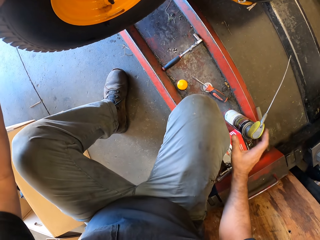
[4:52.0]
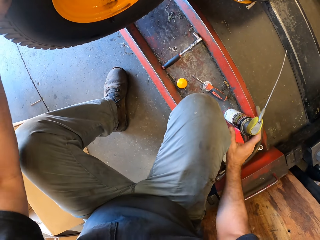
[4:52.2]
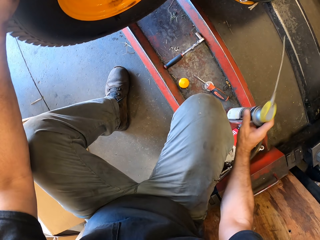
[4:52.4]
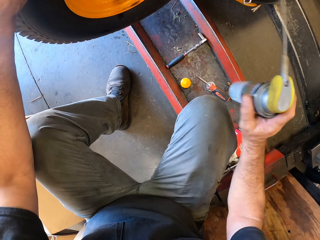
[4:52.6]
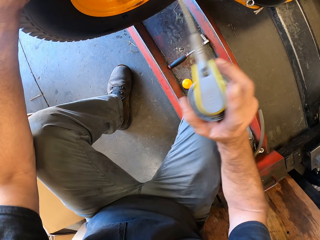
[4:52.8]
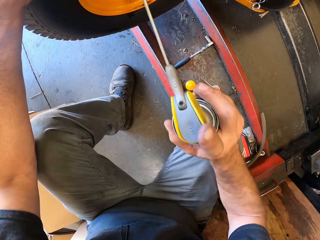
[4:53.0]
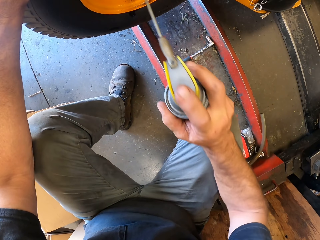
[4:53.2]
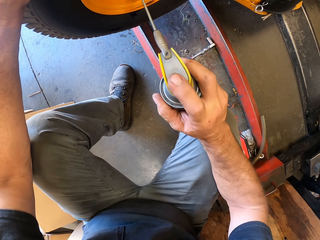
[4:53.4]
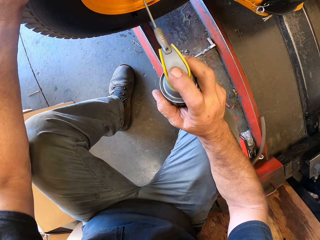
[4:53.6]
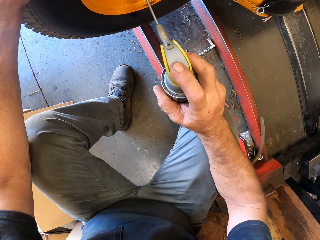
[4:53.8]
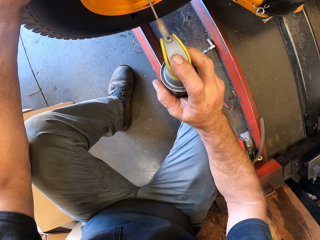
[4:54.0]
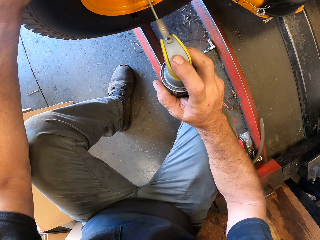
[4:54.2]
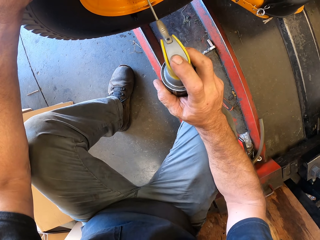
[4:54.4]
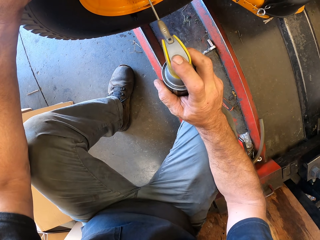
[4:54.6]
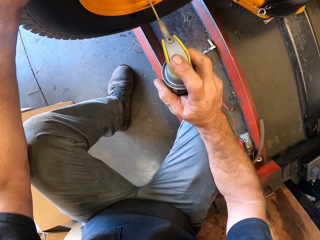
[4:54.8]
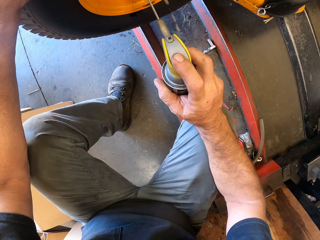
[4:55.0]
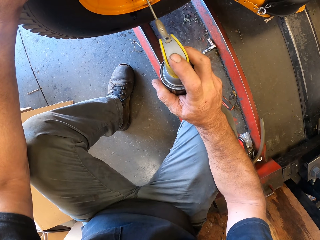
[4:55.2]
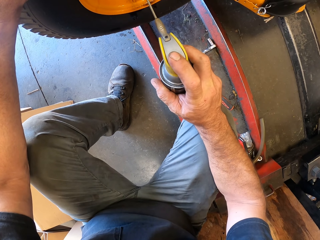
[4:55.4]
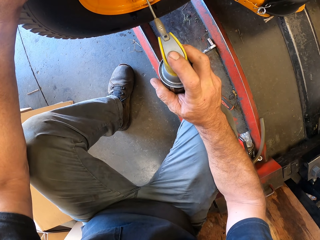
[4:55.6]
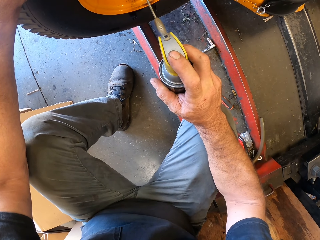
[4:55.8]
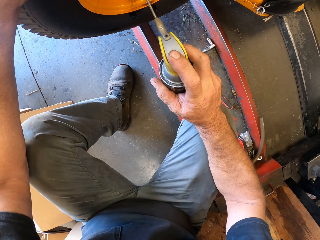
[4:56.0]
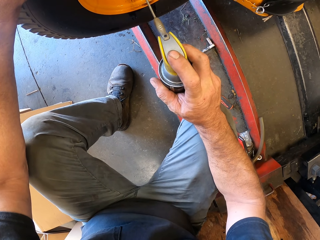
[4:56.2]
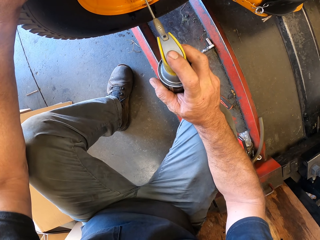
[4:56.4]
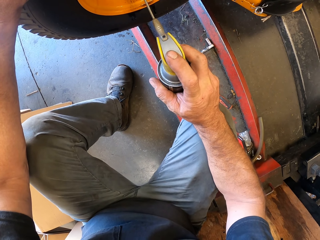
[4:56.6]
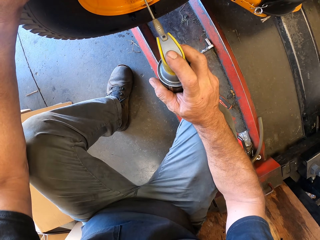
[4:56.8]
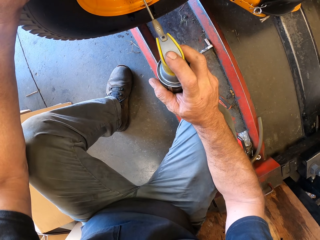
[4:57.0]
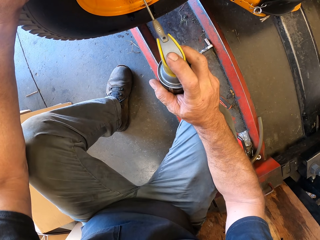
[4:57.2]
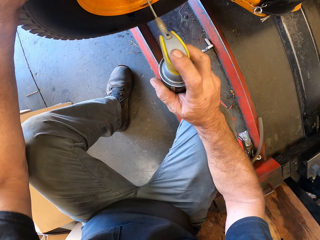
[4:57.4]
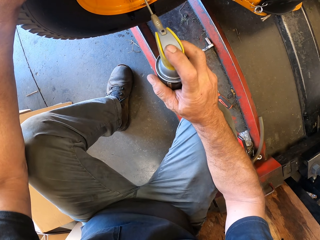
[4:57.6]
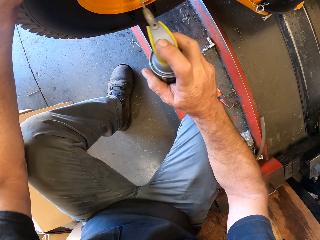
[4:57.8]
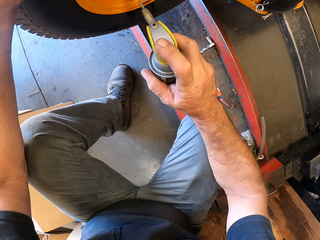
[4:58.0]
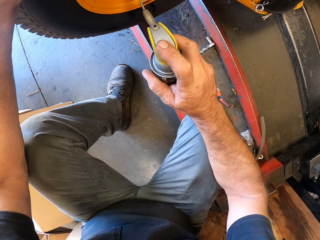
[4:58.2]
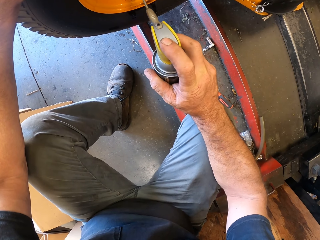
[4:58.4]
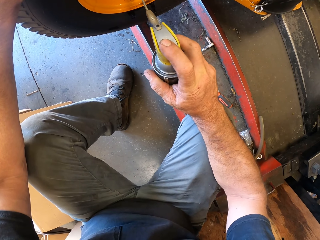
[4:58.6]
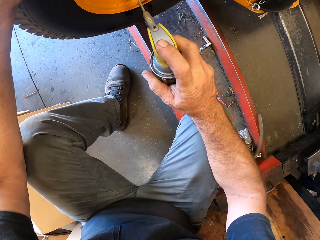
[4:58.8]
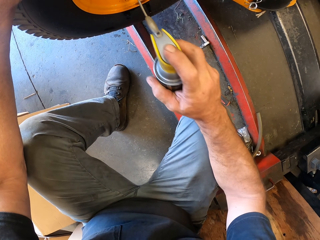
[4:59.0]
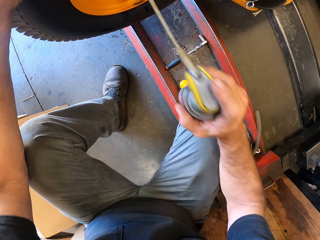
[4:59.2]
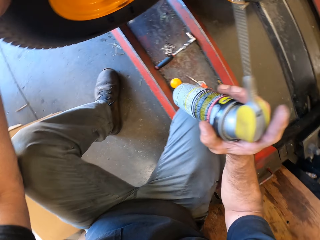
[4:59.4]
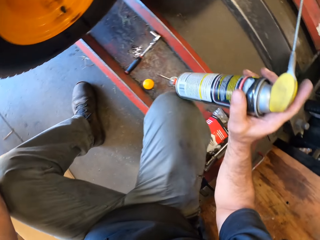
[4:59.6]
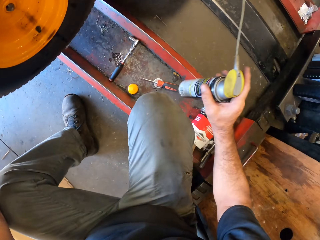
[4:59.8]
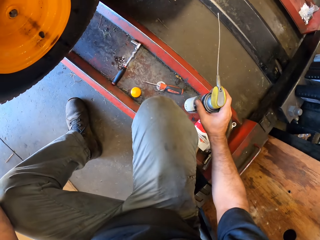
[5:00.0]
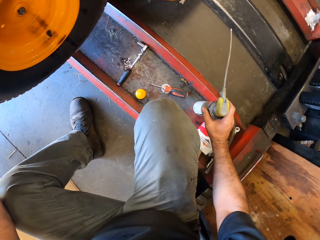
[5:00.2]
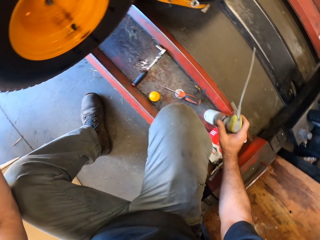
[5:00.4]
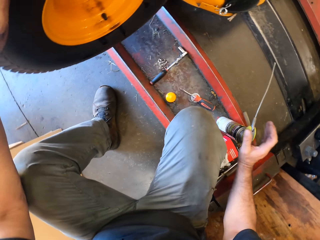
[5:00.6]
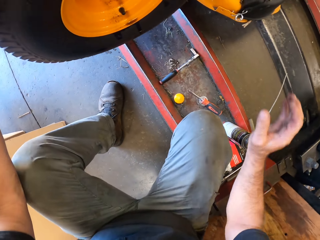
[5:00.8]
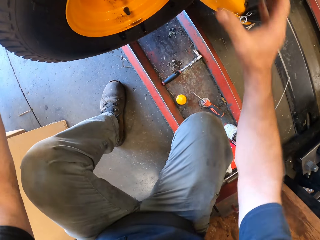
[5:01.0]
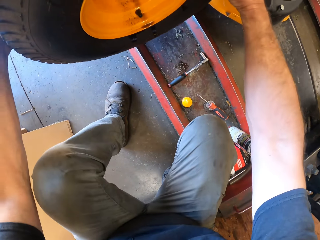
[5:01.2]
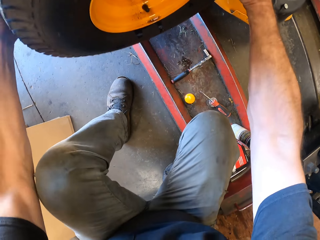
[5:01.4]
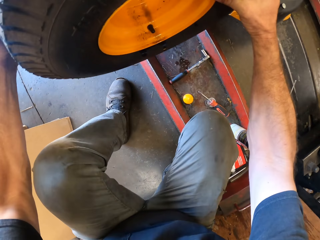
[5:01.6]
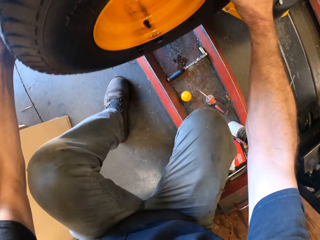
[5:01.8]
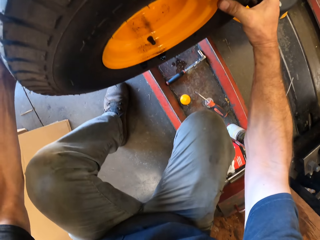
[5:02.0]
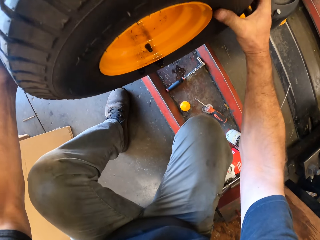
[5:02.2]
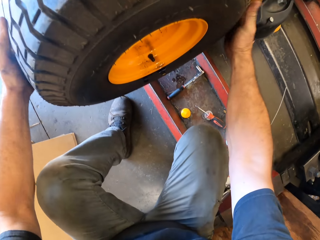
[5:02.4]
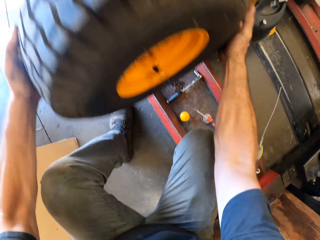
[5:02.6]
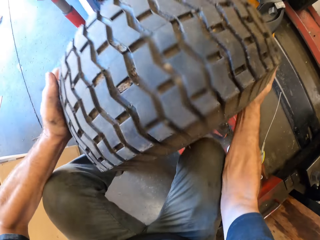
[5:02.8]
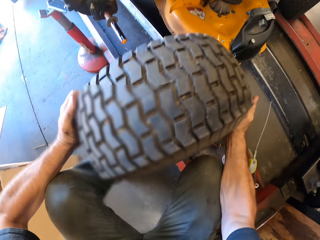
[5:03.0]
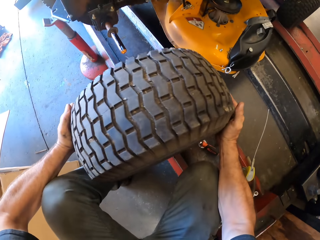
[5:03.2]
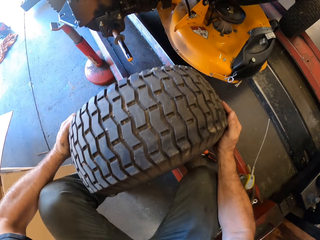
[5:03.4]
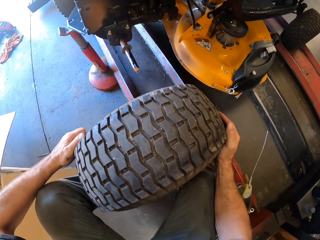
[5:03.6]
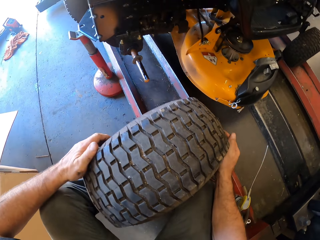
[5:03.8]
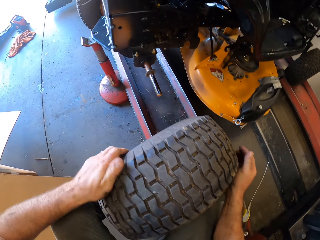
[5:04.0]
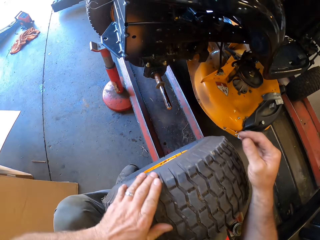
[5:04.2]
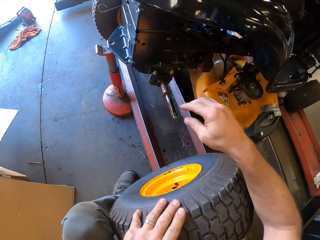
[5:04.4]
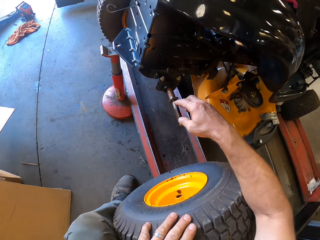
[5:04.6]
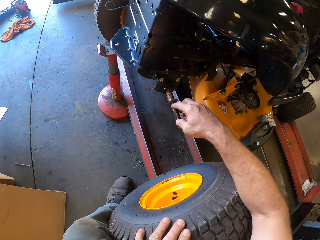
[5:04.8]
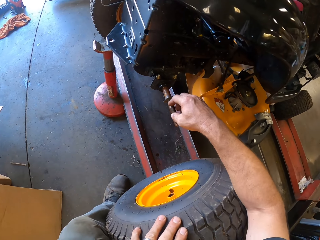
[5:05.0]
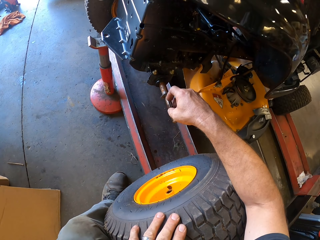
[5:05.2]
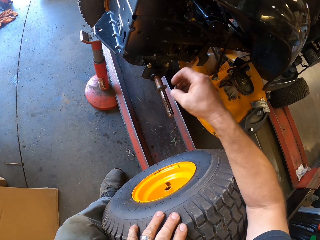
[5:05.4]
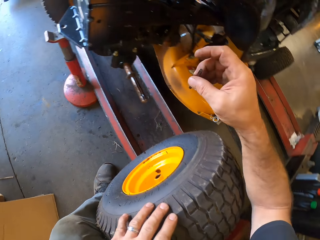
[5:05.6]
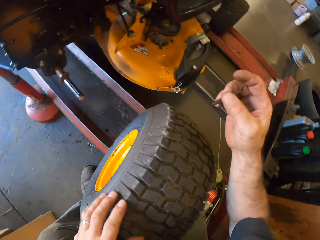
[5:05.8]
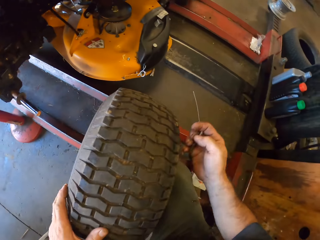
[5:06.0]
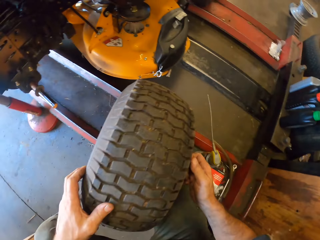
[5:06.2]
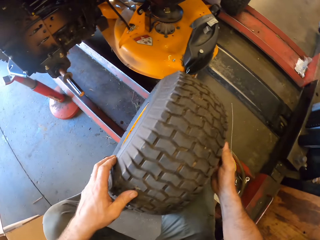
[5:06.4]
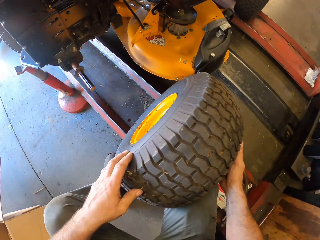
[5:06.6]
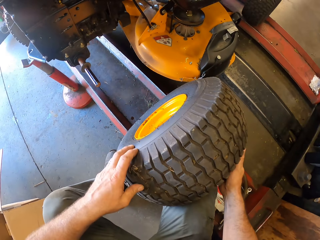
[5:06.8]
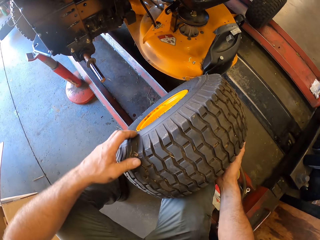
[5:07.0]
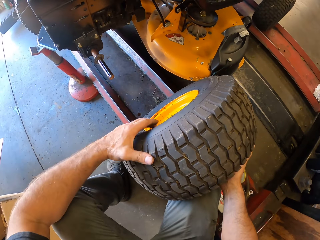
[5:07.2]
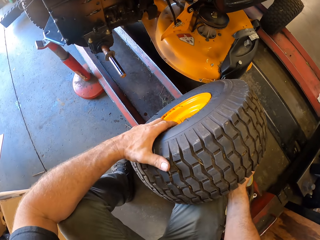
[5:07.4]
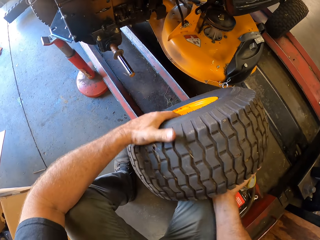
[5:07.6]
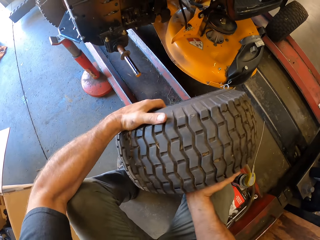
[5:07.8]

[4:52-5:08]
The camera wearer collects the sprayer bottle. They apply a lubricant to the wheel. They put the sprayer bottle on the floor. They pull the tyre. They disconnect the wheel. They remove the tyre and drop the tyre. They collect something. They push the tyre under the vehicle.

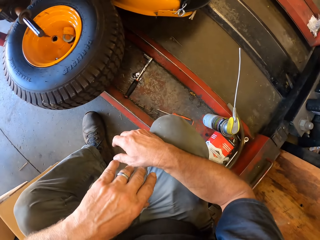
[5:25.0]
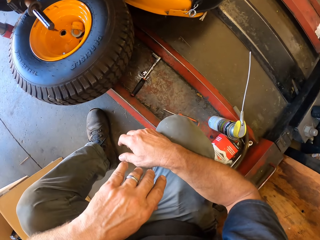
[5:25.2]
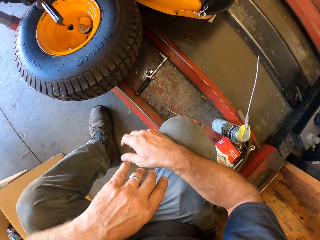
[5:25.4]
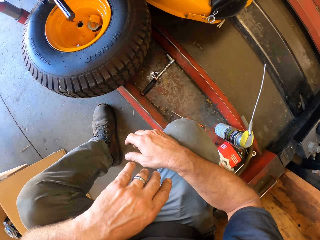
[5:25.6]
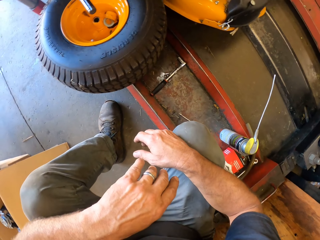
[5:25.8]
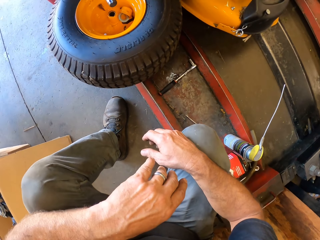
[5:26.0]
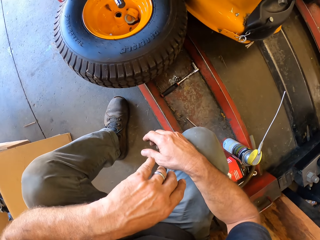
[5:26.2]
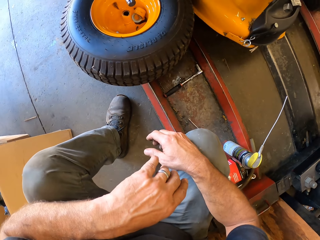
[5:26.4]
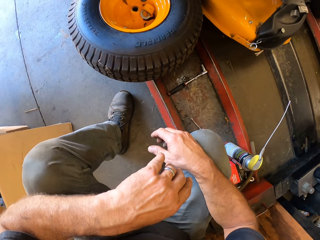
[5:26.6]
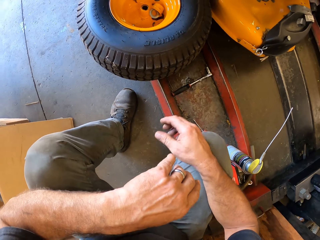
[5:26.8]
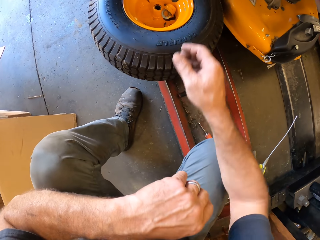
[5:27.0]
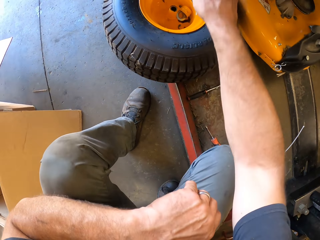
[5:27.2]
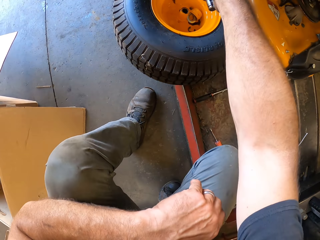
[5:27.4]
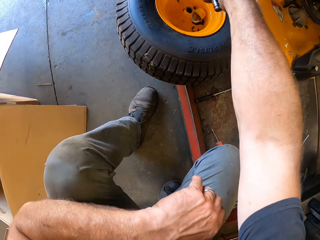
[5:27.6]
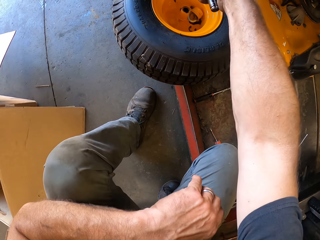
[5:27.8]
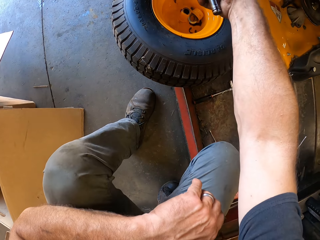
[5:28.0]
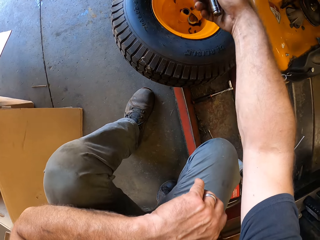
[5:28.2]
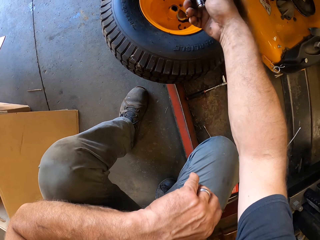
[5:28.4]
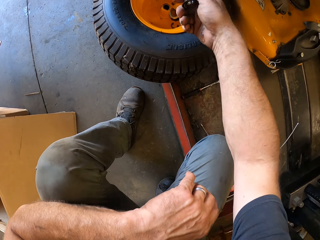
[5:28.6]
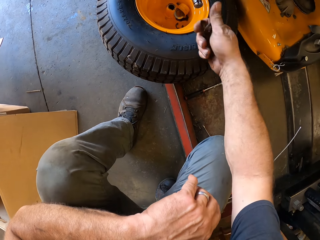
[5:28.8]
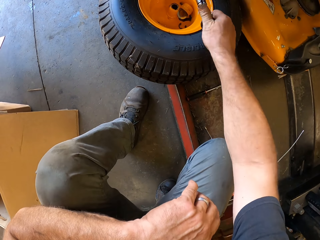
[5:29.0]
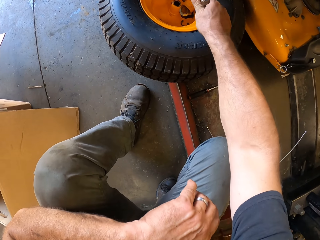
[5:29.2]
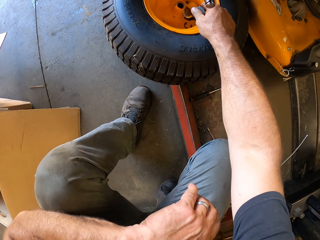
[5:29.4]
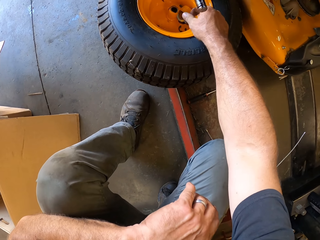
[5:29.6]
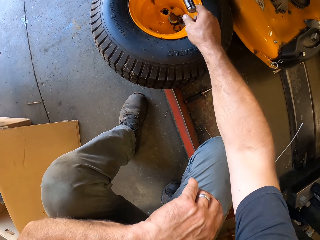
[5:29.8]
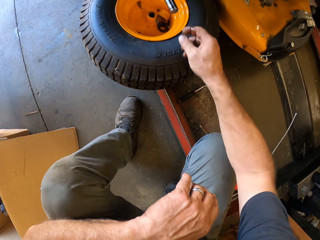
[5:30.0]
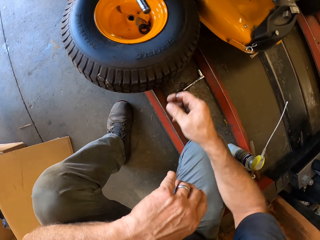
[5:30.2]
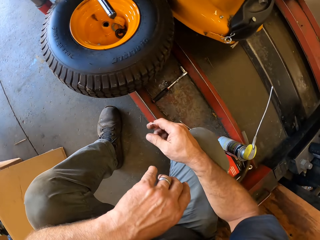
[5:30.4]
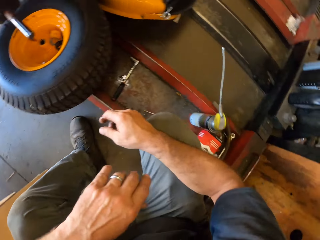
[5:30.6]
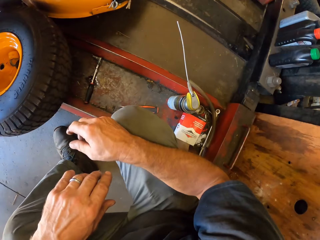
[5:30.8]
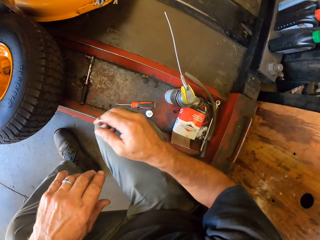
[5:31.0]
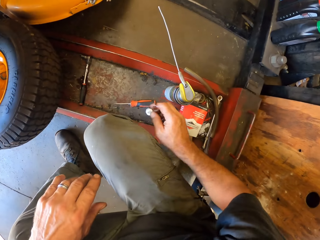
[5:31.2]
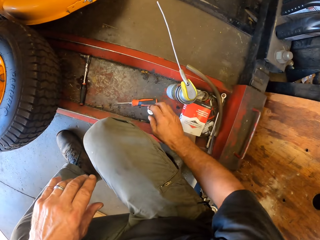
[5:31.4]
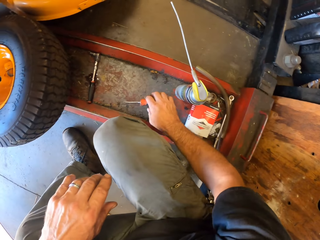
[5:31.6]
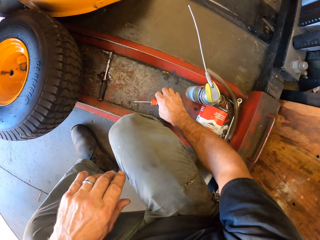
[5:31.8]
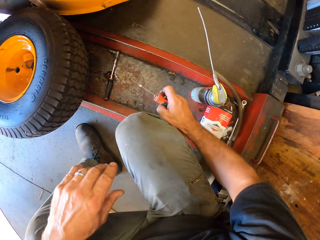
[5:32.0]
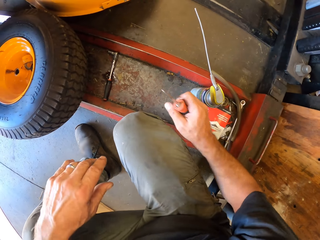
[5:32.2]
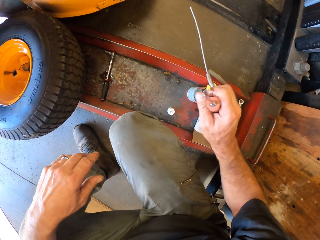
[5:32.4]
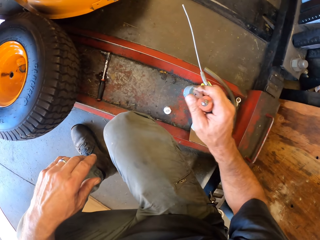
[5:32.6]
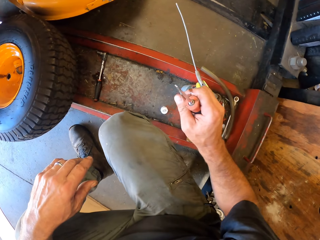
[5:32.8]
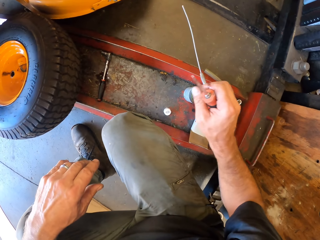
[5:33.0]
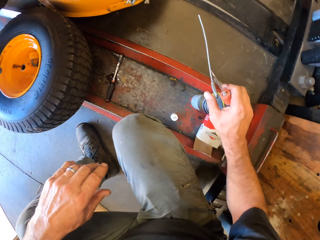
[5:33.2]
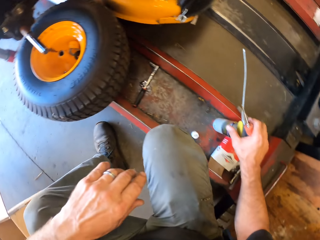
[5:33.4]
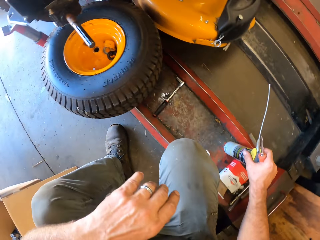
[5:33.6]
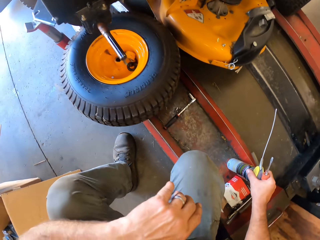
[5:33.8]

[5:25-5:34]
The camera wearer looks around. They remove the rubber washer or flat washer from the wheel. They drop the flat washer in the wheel. They pick up a screwdriver.
